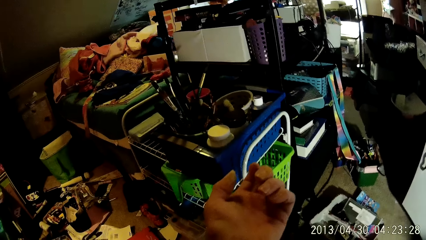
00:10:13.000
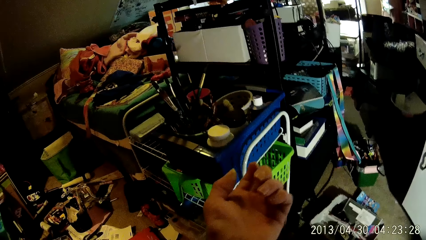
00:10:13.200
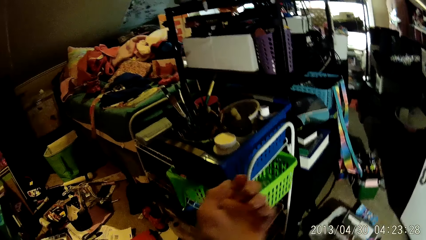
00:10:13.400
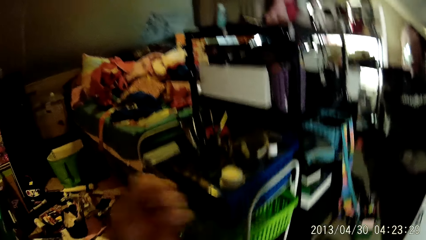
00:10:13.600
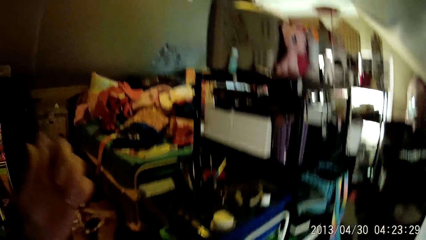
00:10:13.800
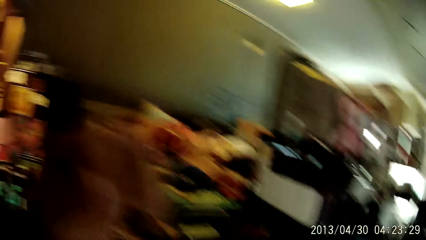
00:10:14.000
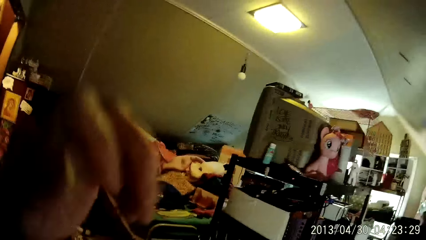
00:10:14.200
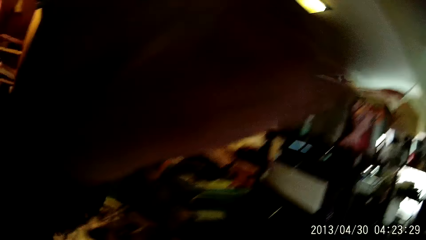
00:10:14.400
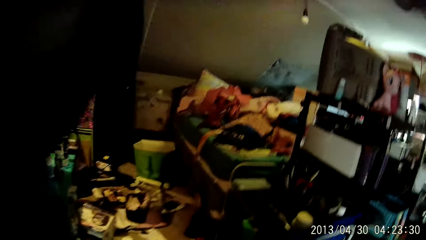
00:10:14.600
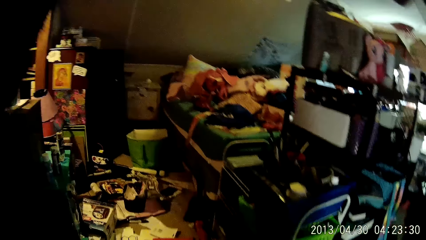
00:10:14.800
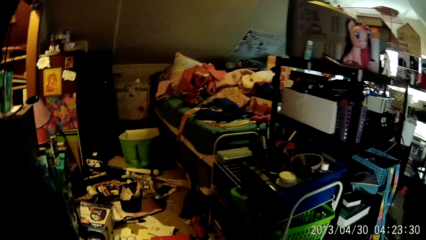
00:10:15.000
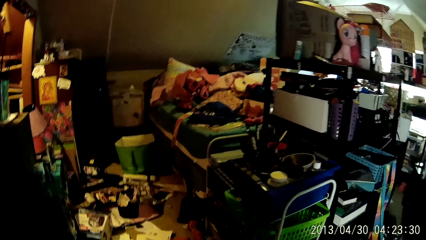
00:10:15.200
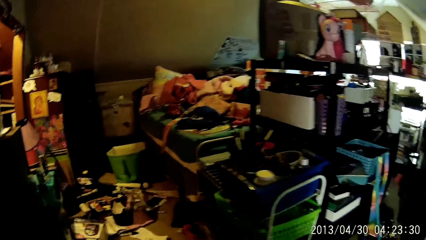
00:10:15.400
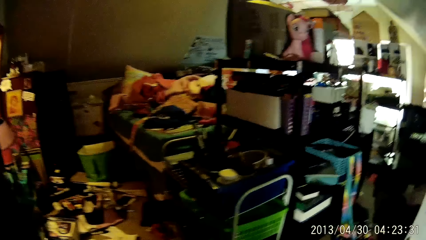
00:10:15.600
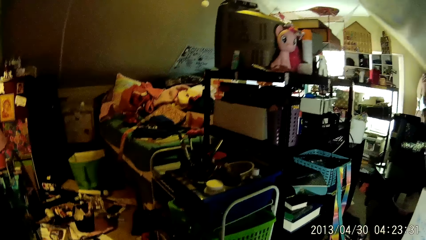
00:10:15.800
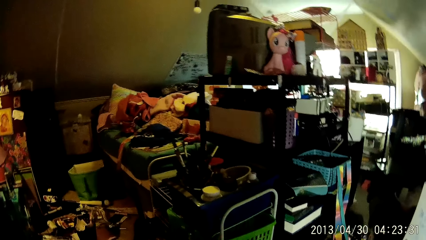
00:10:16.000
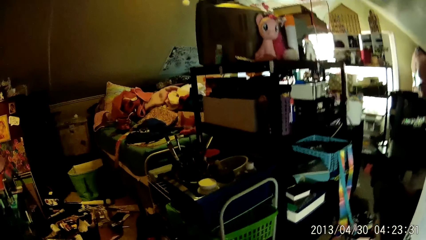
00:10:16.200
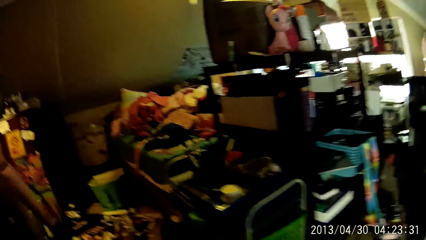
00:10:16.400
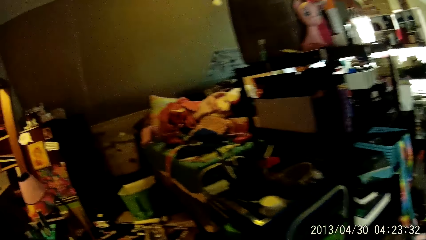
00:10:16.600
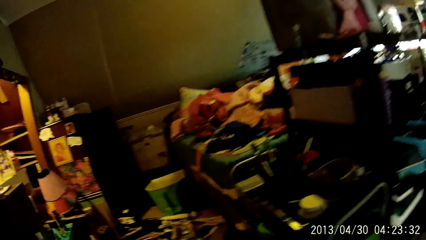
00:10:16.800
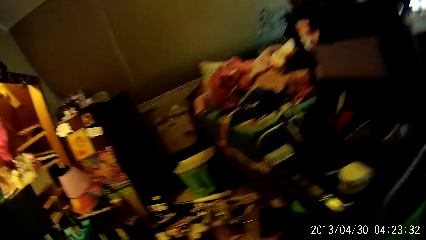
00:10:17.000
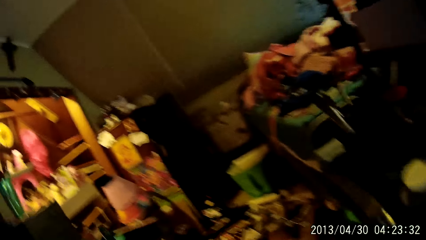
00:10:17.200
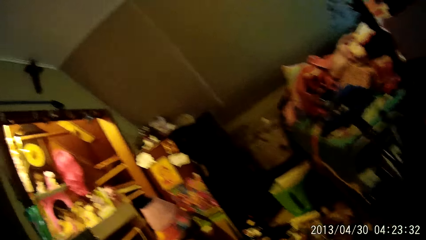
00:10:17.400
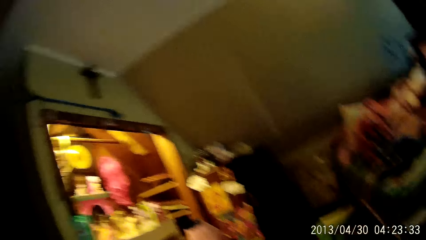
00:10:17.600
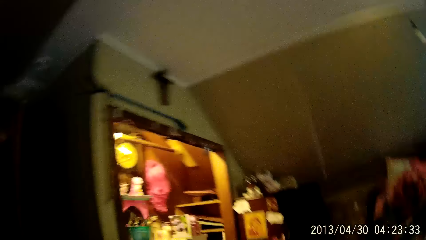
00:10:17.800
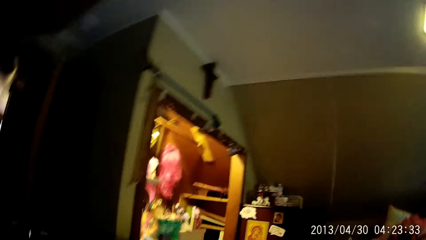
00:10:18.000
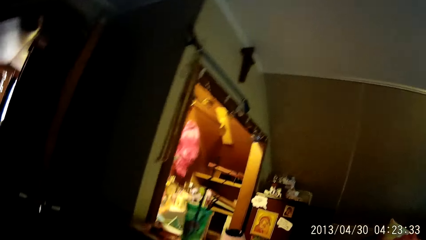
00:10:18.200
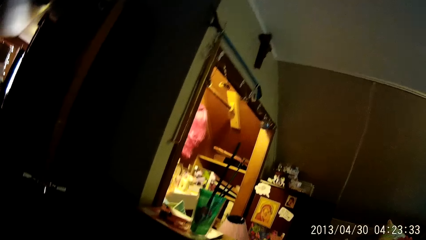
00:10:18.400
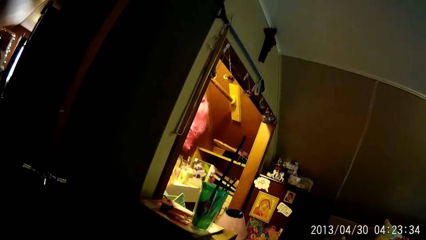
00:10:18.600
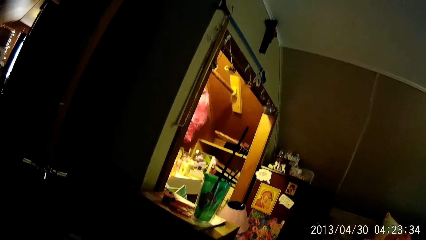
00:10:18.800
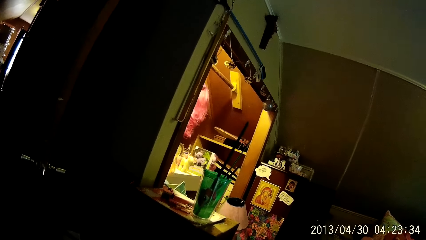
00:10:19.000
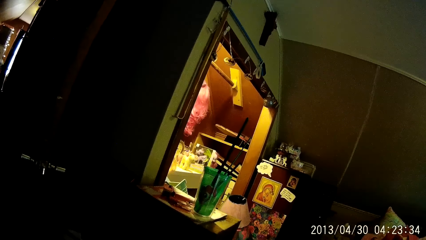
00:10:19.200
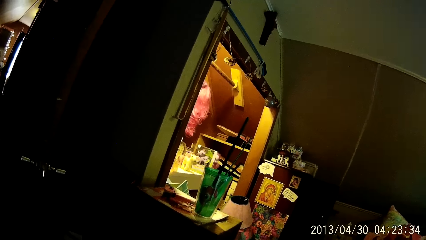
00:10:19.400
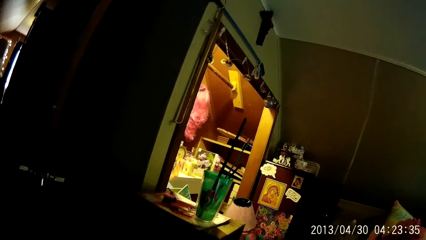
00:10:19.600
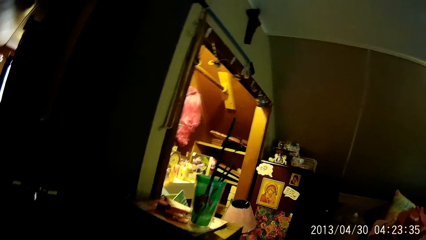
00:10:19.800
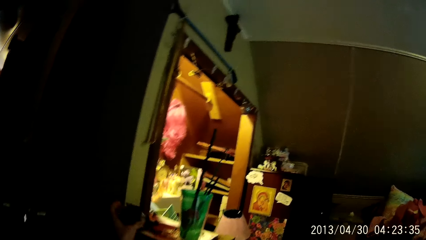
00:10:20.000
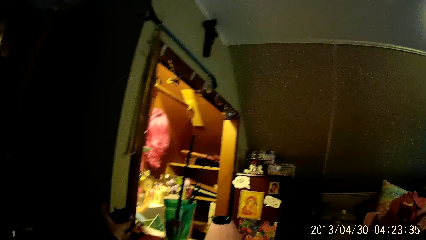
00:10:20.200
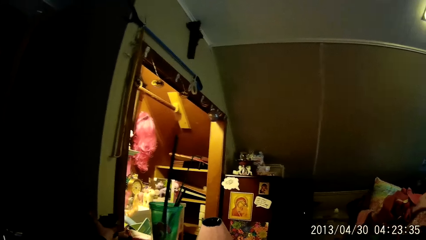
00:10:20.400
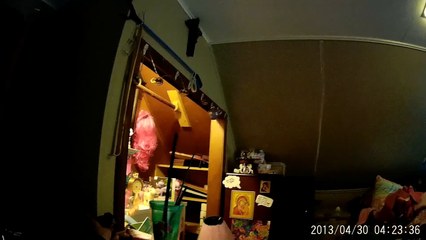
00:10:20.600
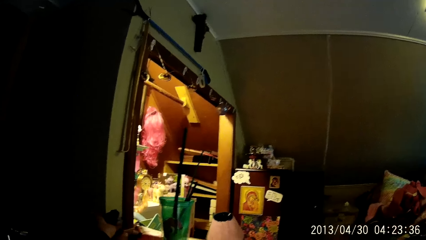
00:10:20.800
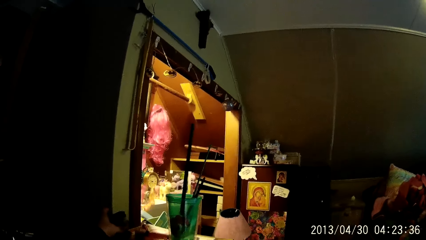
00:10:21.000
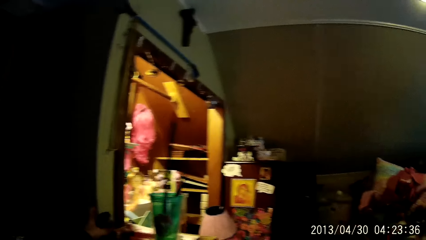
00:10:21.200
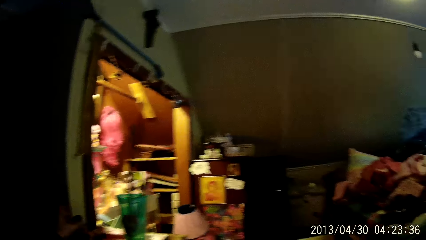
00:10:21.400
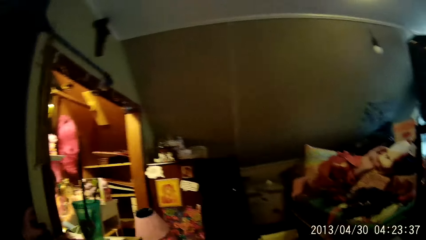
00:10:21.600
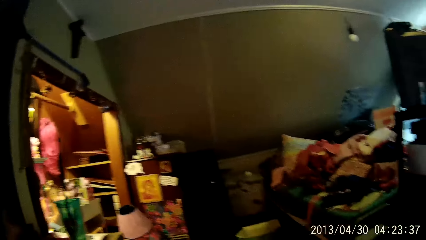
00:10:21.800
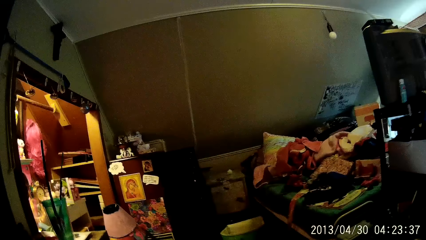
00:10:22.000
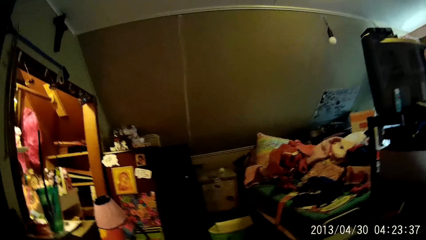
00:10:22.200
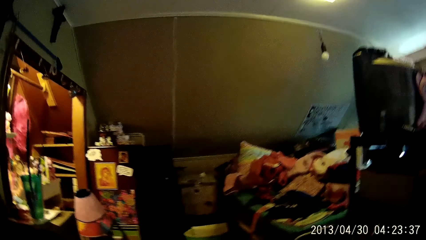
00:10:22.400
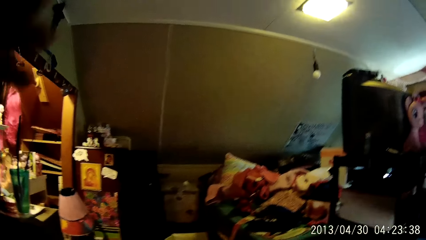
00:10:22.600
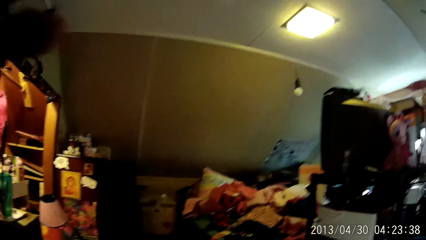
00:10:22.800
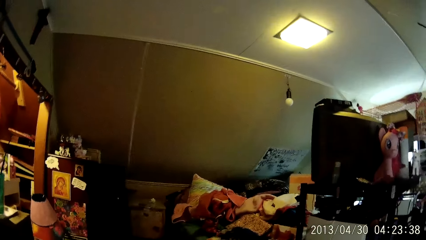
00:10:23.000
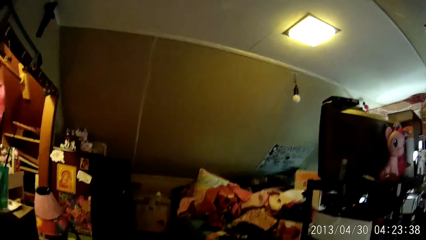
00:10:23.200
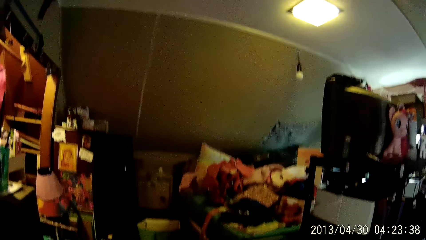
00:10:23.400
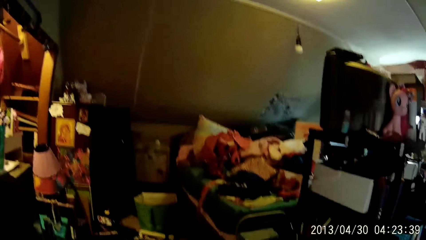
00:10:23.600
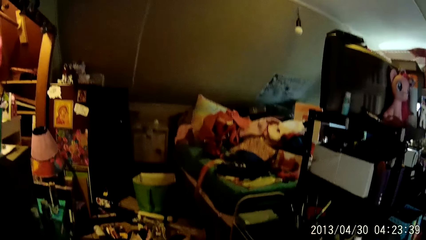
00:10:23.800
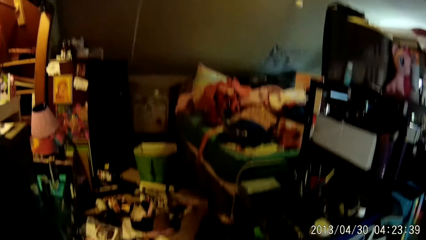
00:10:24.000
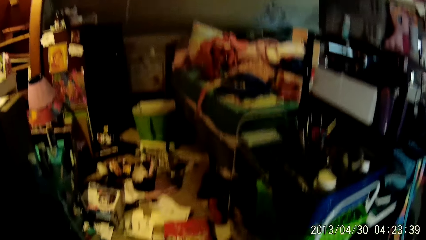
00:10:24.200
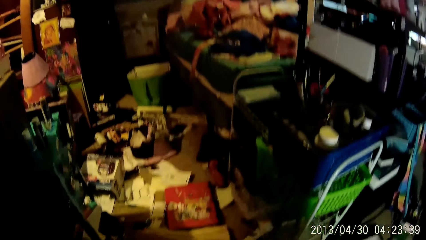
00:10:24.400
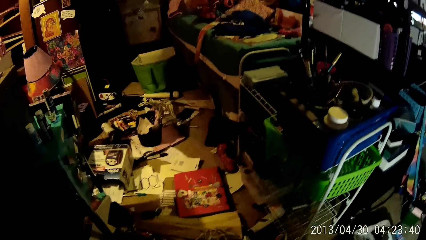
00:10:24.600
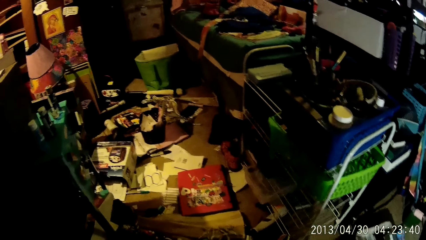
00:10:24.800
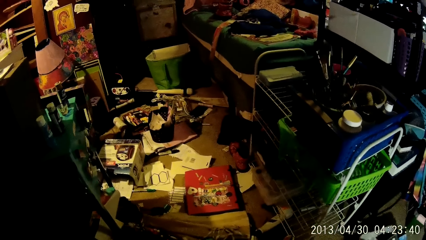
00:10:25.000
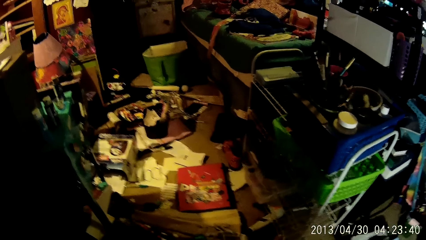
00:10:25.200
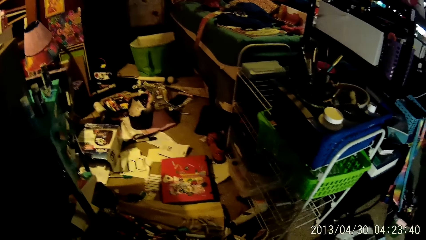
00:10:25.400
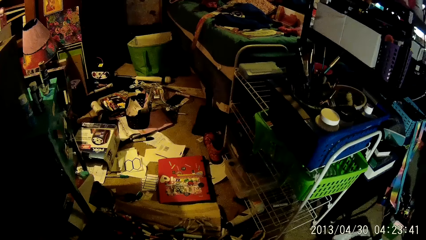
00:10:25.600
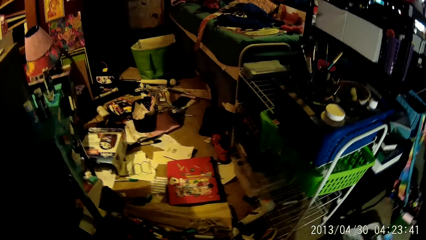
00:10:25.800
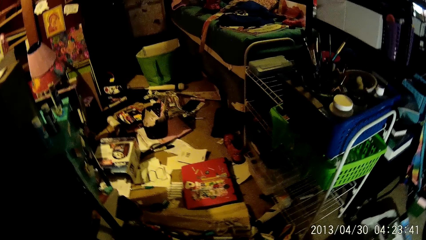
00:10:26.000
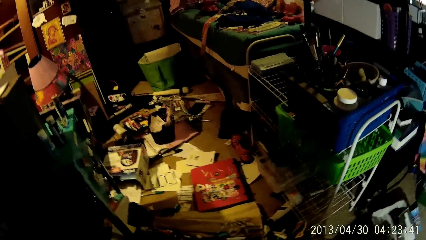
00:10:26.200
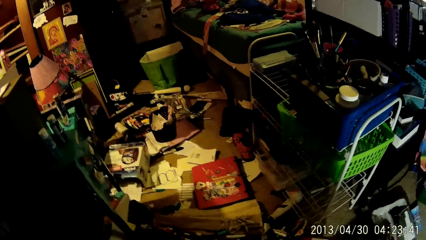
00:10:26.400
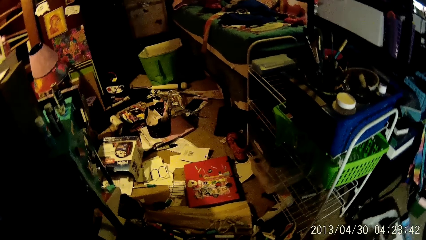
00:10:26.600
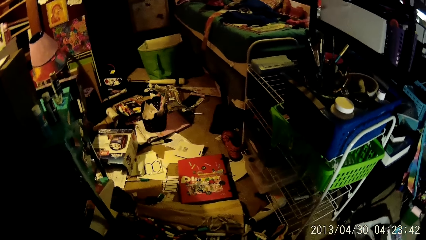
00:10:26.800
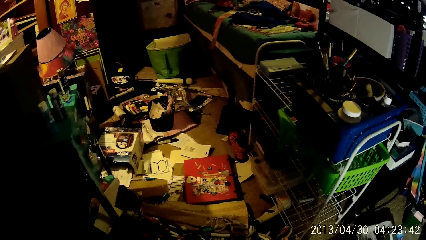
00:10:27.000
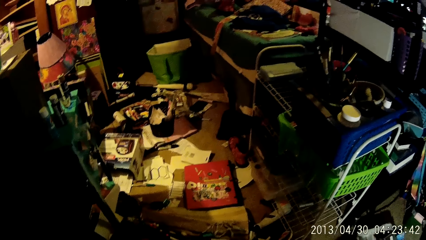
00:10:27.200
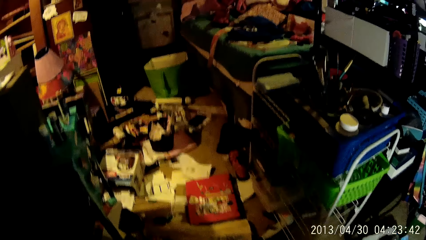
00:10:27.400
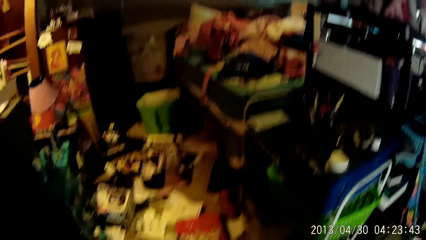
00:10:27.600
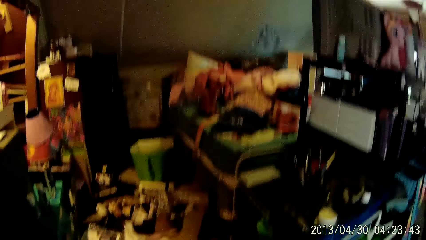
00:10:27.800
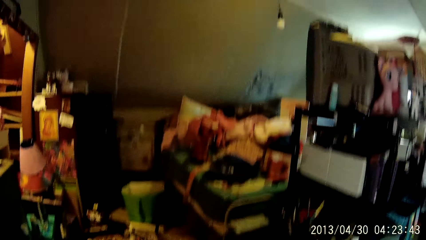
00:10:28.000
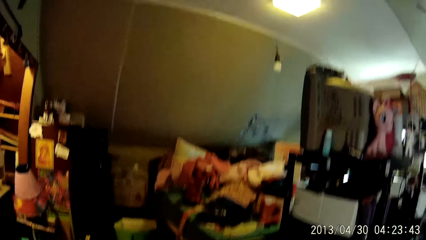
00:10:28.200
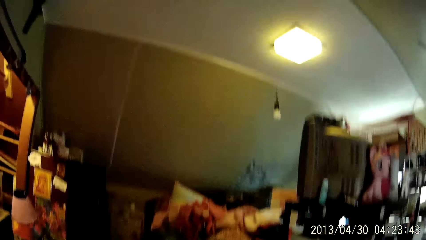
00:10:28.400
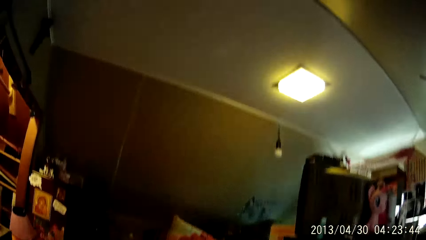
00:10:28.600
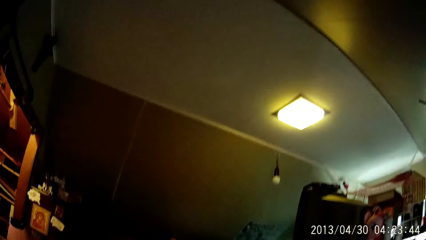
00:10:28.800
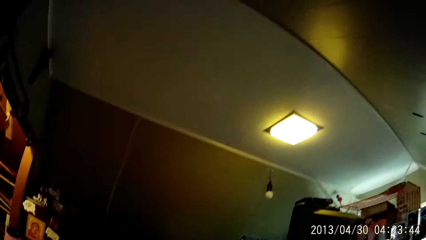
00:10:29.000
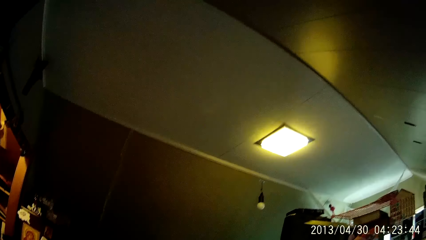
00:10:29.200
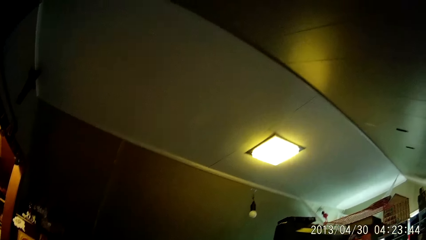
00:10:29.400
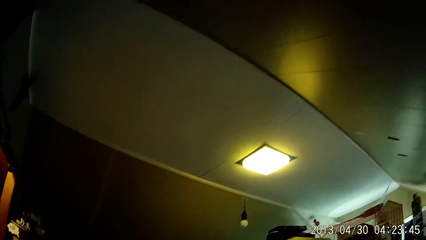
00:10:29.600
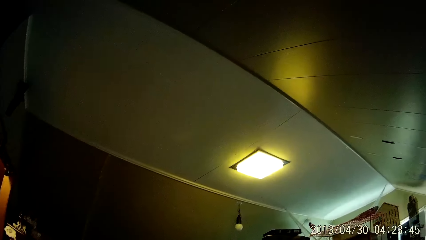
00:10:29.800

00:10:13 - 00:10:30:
The camera wearer lifts his hand. He touches his face with his left hand. He does something. He places the toy on a slab with his left hand. He moves around, lifts his hand and looks around.
